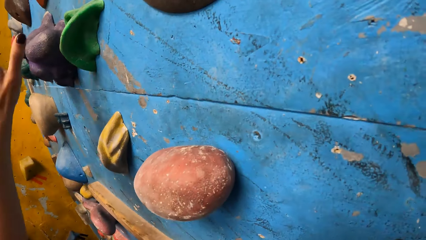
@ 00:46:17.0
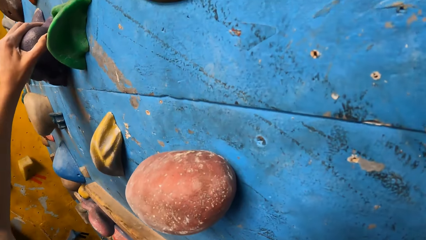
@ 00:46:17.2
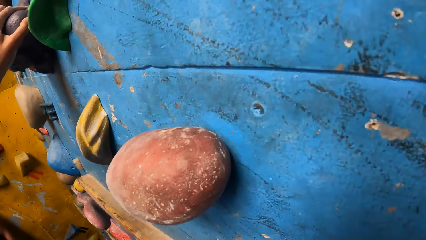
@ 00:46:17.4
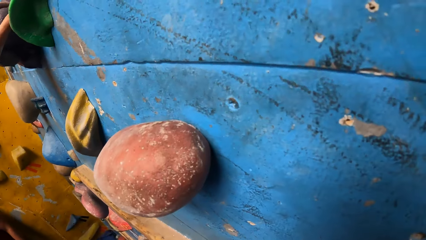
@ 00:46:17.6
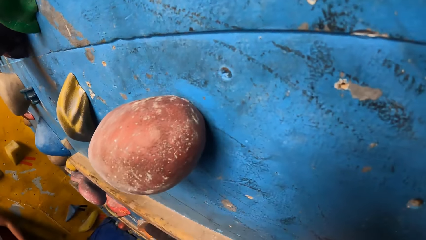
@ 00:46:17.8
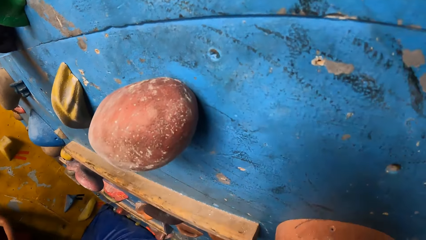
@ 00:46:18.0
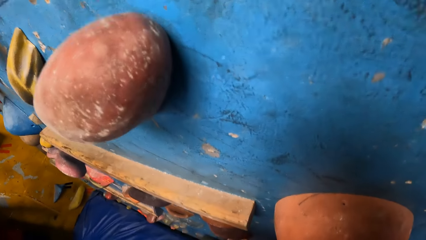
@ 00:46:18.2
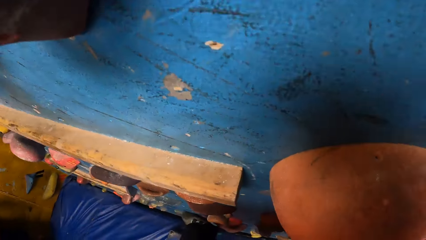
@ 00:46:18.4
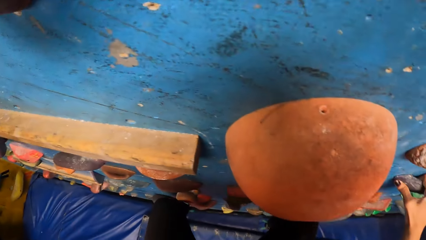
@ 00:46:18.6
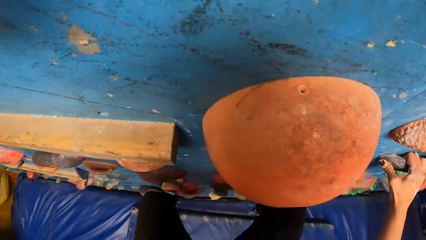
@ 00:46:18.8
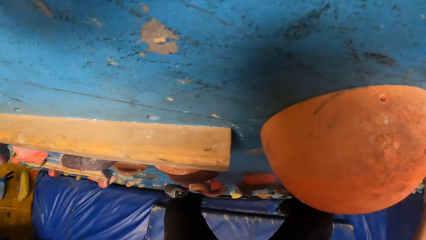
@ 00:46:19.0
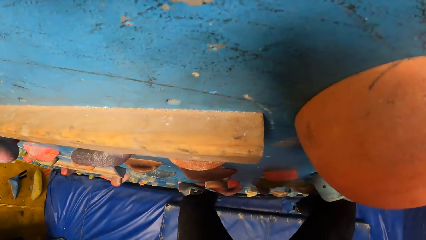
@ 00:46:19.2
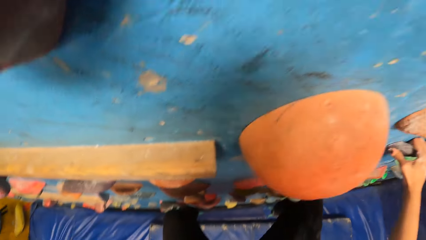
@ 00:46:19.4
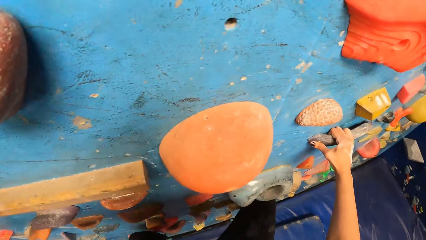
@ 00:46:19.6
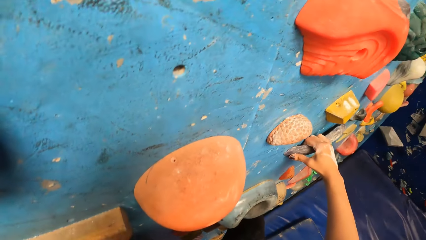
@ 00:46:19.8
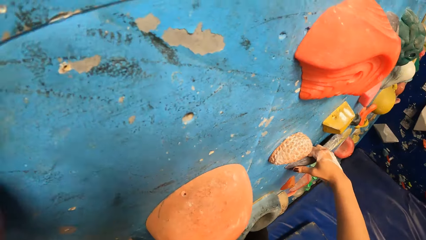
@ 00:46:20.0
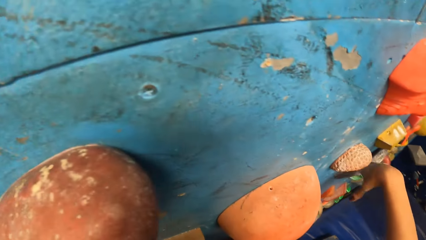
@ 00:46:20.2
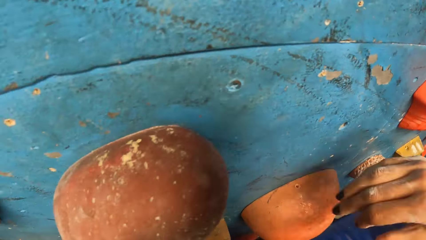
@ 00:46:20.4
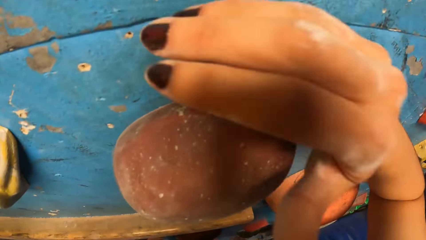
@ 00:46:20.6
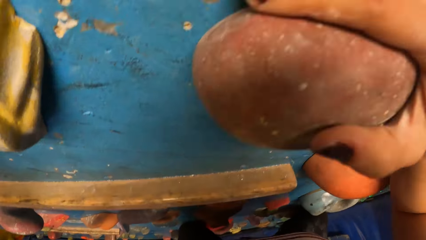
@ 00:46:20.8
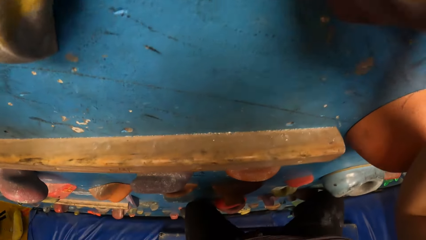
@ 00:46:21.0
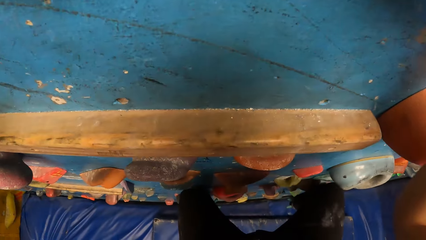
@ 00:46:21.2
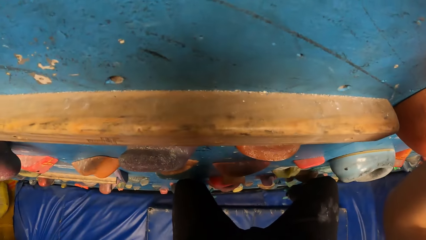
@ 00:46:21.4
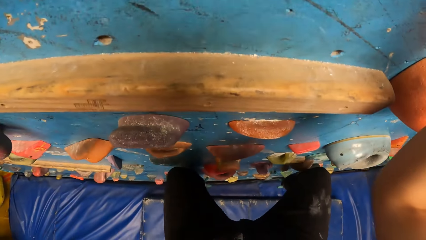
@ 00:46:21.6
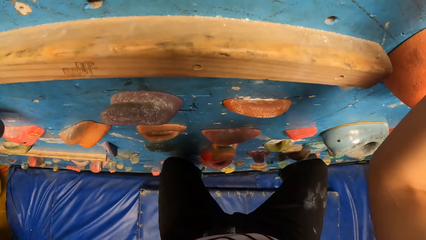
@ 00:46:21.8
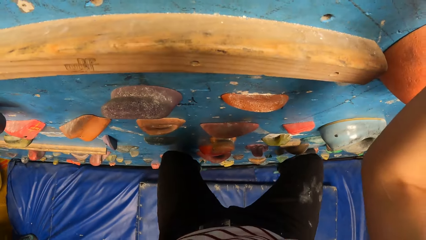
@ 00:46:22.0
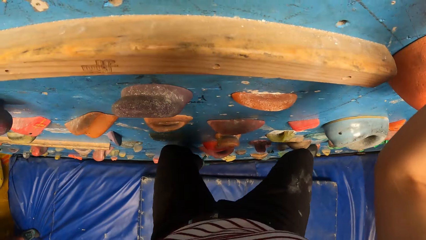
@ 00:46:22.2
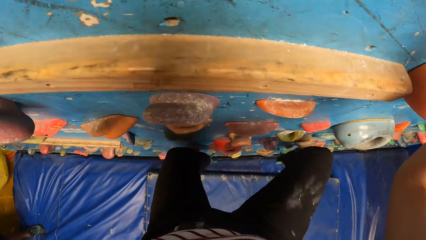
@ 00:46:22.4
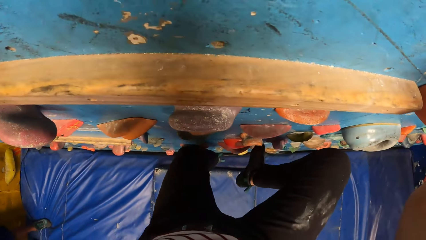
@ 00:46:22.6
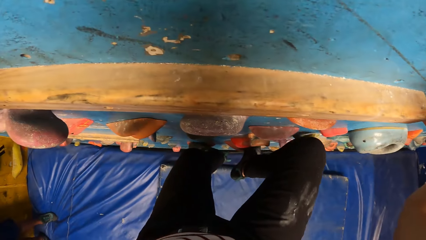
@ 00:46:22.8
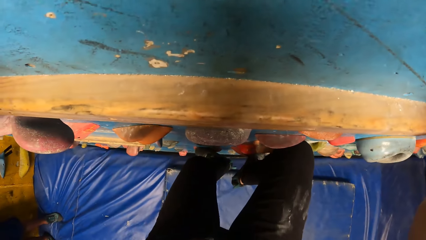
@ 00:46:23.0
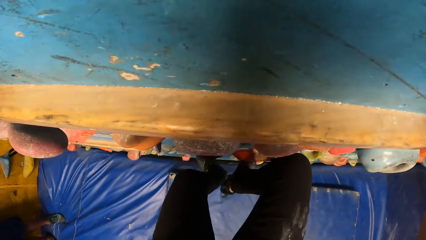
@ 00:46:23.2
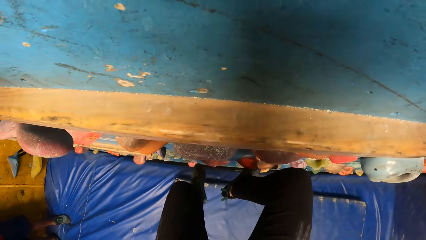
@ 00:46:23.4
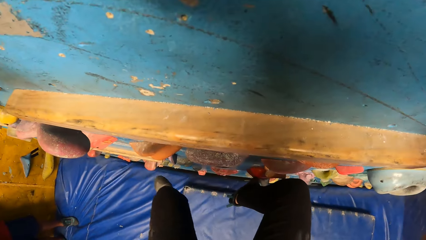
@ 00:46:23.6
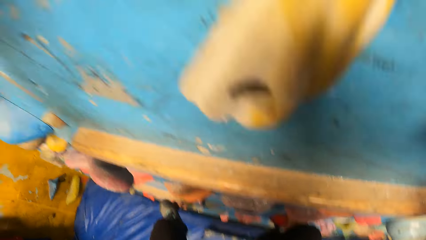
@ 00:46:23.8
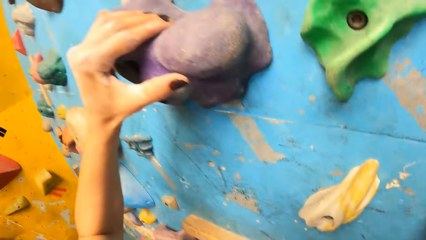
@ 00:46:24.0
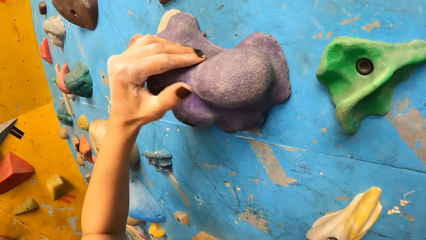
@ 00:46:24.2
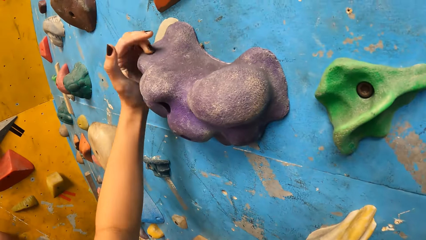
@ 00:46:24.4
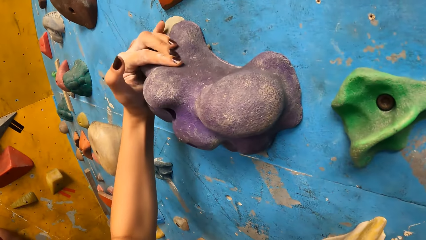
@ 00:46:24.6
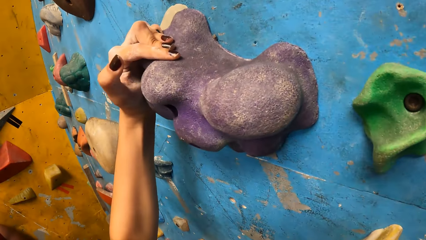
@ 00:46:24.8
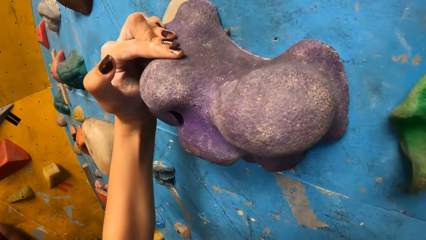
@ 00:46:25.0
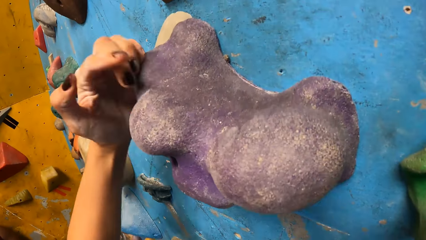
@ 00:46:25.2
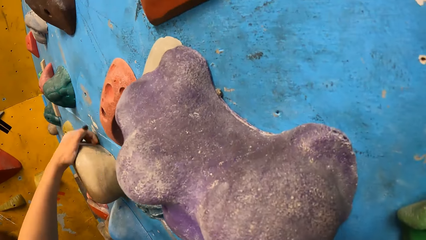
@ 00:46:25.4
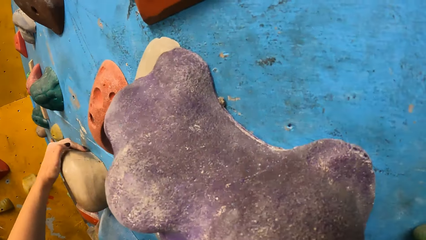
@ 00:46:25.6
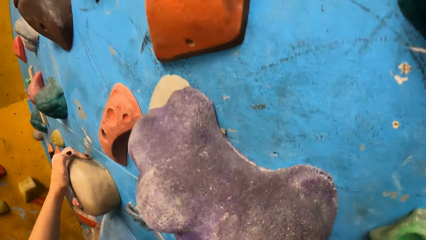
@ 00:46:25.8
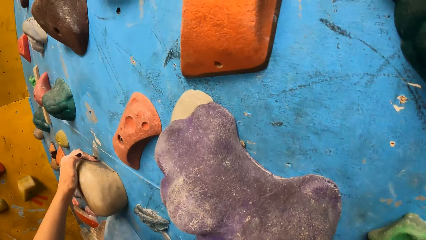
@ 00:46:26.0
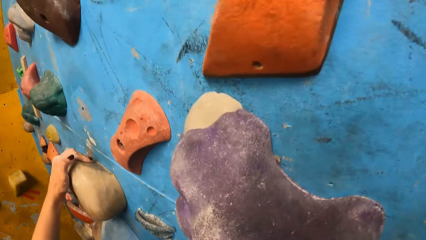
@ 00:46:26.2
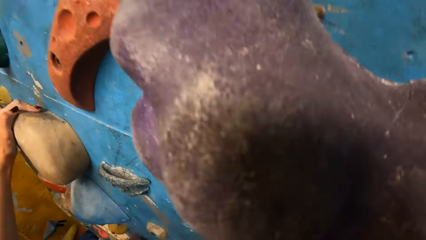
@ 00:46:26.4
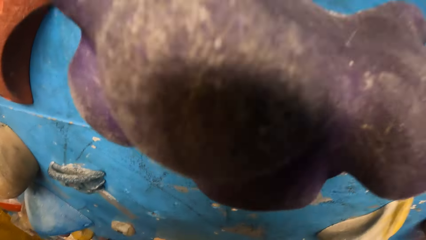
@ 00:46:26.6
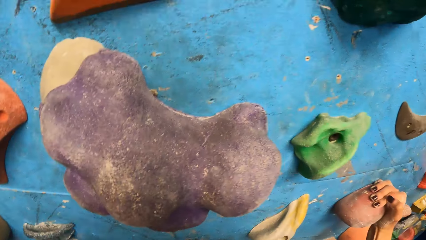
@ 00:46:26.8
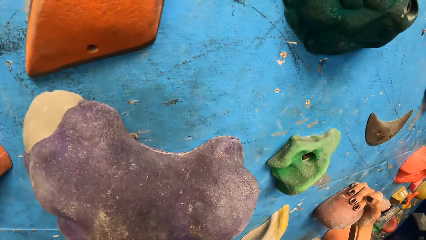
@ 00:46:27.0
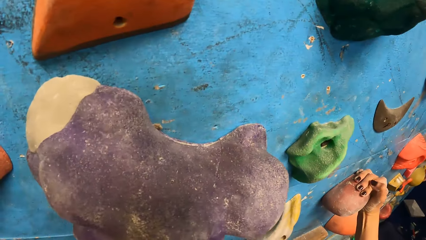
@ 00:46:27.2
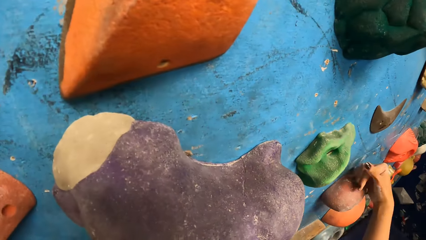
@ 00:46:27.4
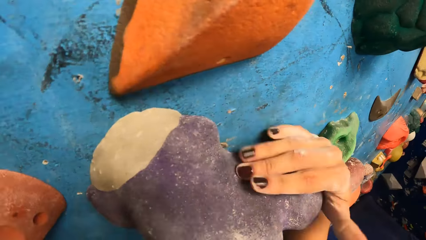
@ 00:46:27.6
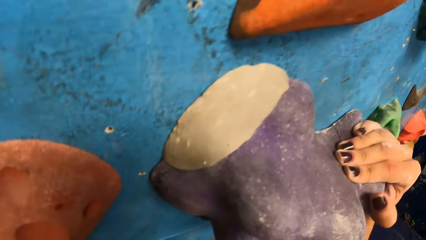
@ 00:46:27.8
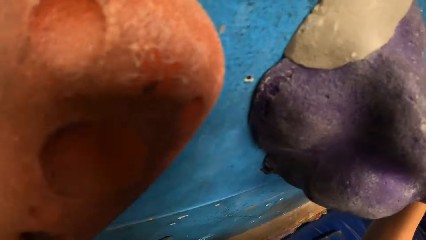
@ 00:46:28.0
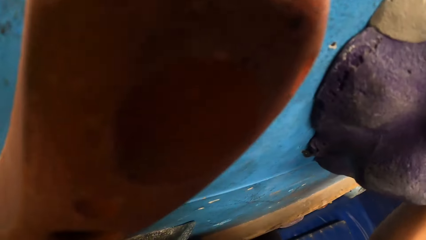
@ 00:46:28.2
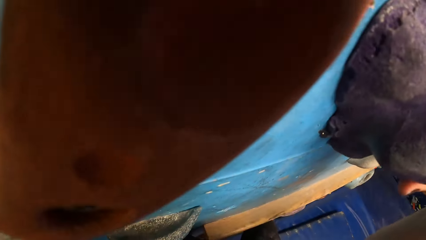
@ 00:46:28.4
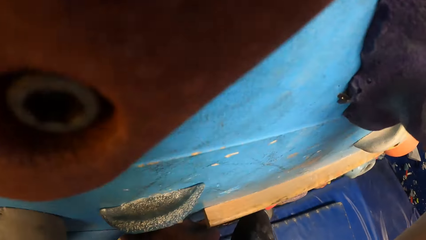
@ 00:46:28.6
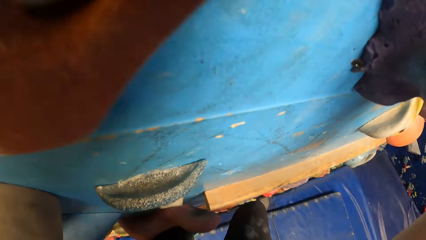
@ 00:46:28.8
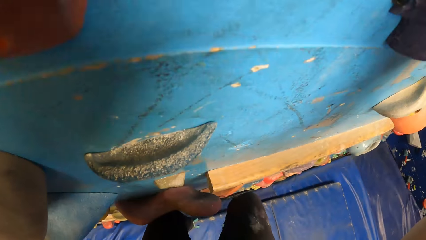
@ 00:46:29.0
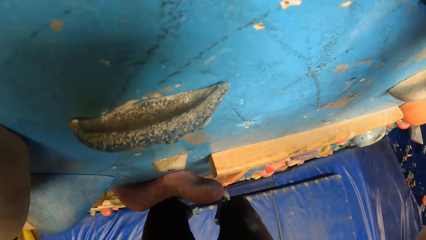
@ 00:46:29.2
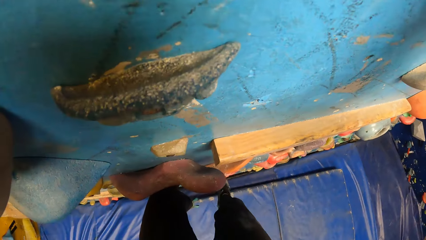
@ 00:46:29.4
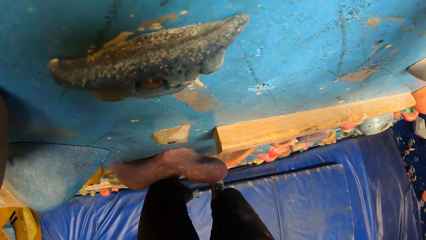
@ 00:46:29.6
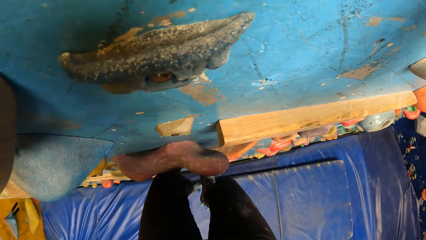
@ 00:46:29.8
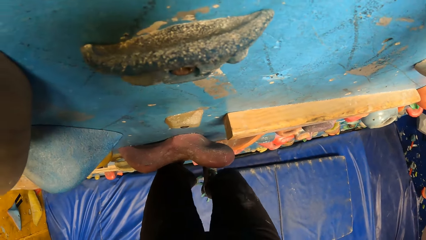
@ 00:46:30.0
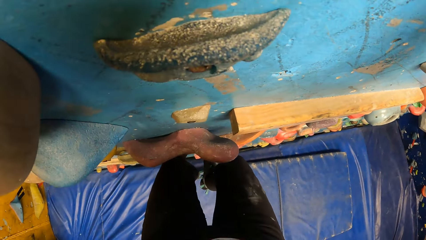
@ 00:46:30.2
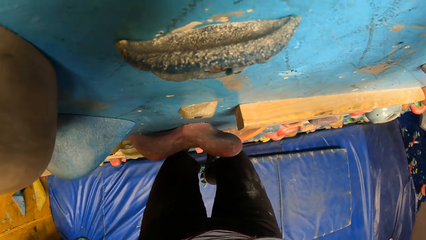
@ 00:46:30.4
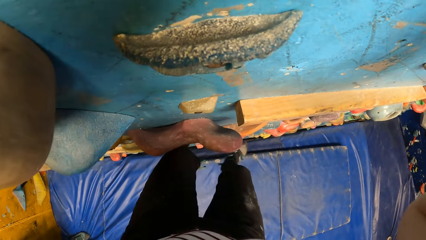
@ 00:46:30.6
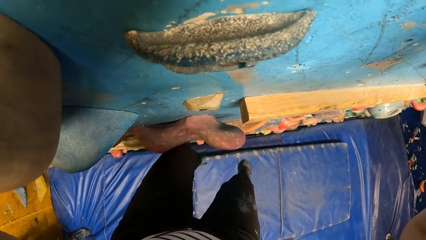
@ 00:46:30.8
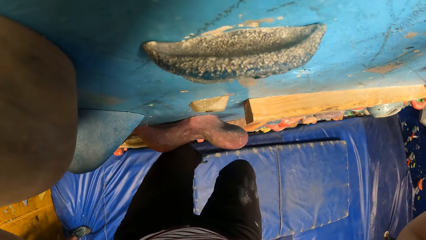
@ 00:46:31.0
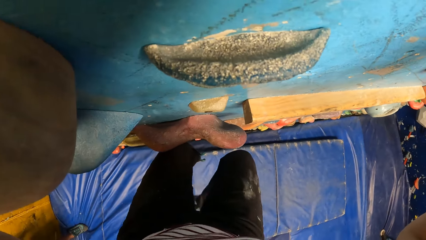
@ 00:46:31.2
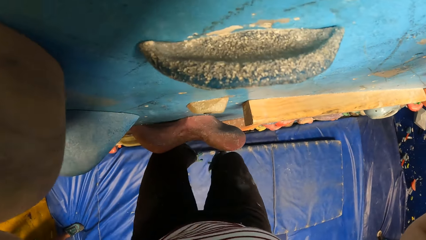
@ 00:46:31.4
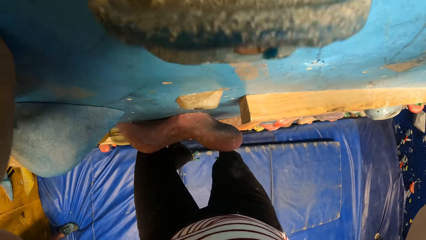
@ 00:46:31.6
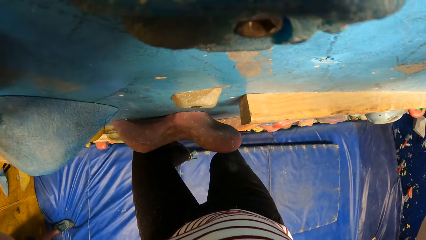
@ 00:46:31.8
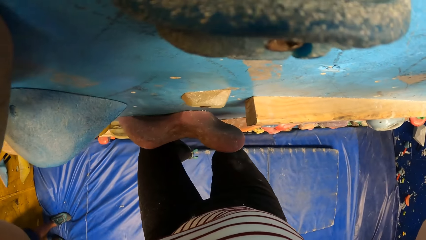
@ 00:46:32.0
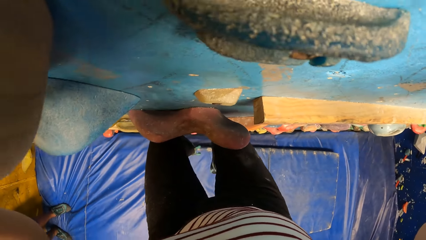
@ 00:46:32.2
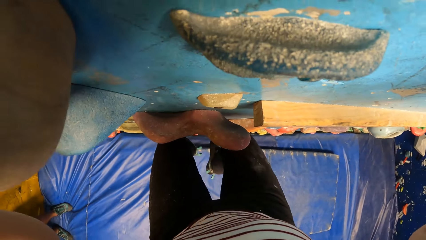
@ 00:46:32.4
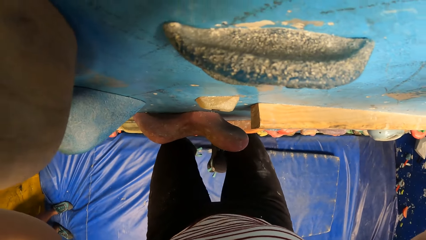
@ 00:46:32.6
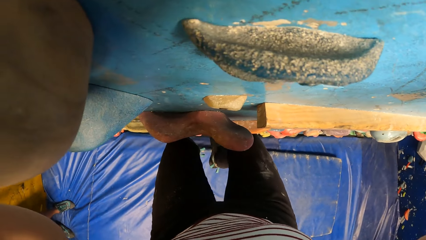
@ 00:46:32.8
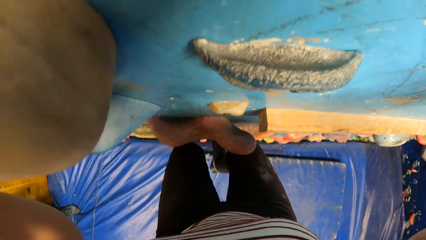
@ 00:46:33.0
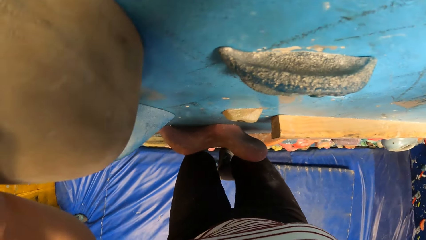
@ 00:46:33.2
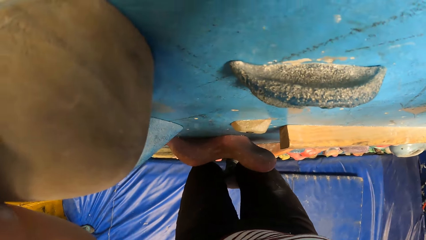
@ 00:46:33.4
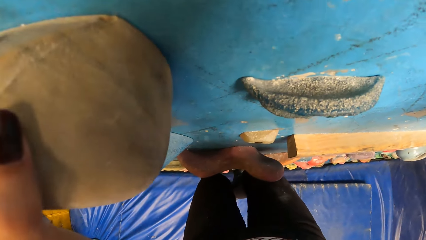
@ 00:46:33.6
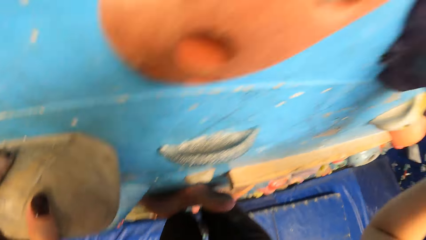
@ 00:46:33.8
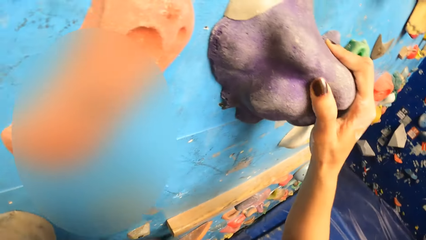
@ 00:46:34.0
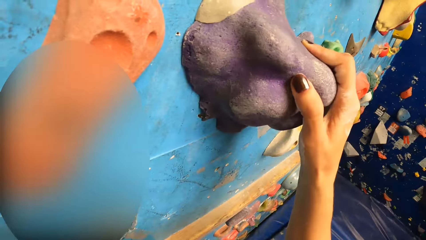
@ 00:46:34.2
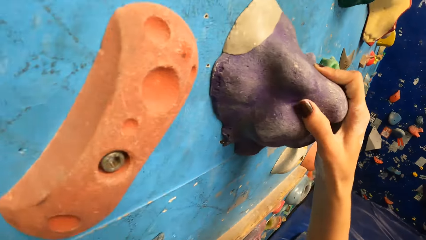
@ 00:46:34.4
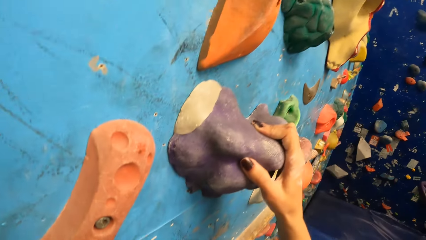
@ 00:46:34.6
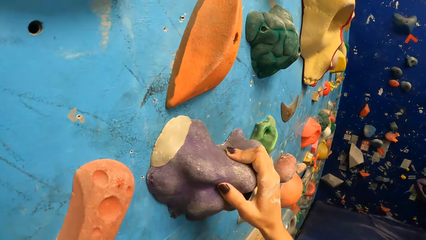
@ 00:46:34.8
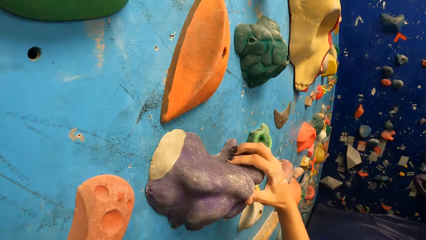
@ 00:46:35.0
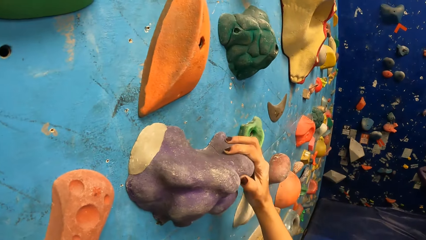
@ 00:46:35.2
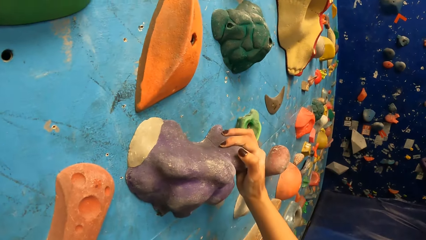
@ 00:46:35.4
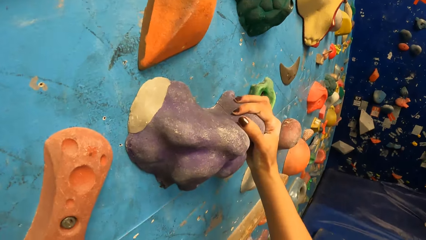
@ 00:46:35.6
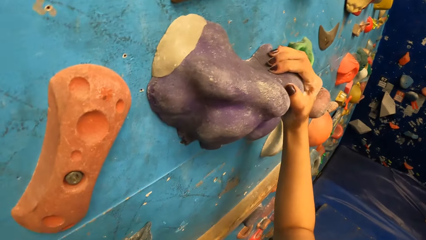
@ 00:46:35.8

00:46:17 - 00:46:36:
The camera wearer places a hand on the rock. She places a hand on the rock again. She places a leg on the rock. She places a leg on the rock again. She places a hand on the rock. She places a hand on the rock again. She places a leg on the rock. She folds her leg. She places a leg on the rock. She places a leg on the rock again.
